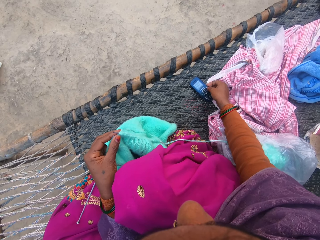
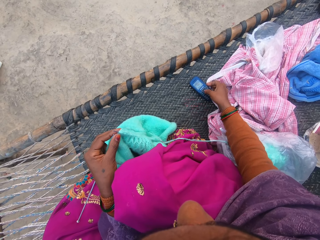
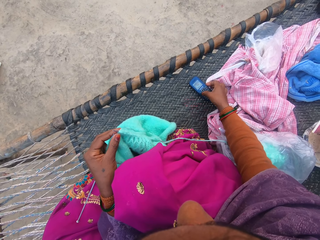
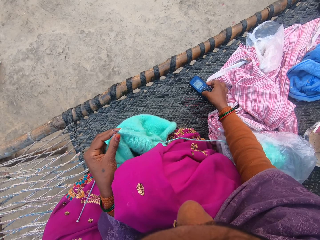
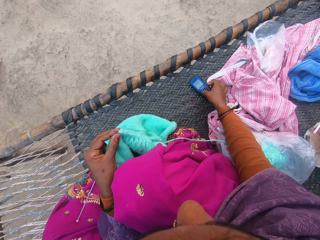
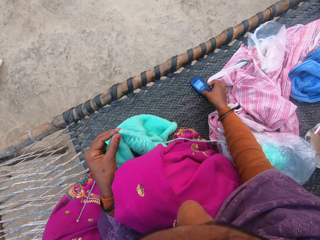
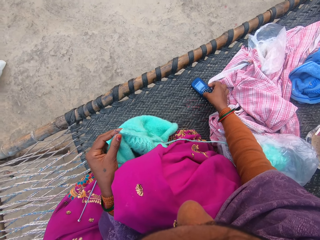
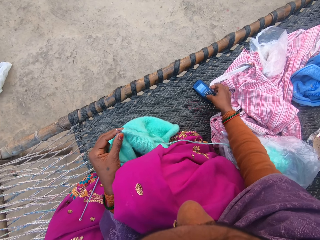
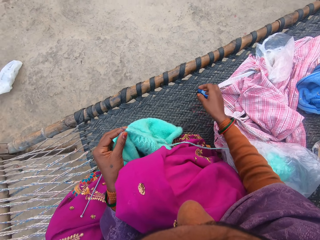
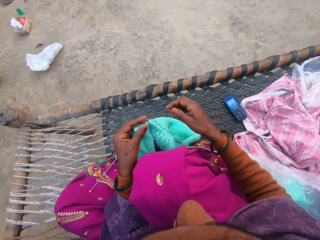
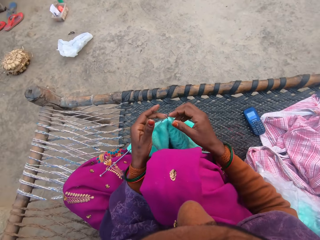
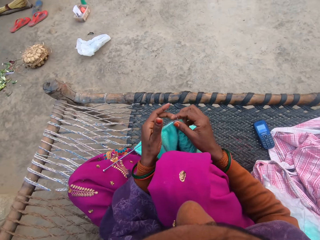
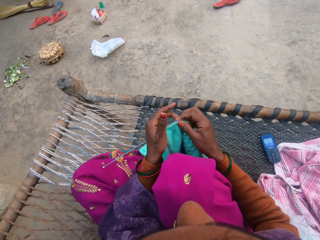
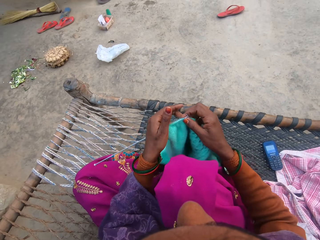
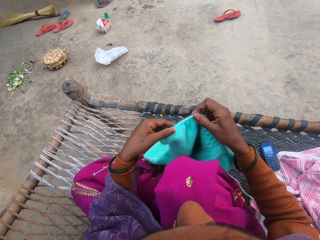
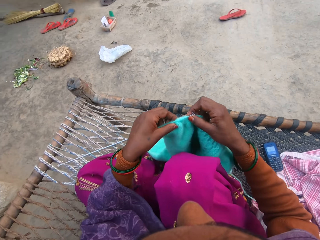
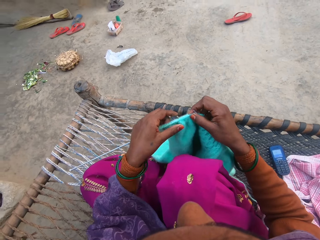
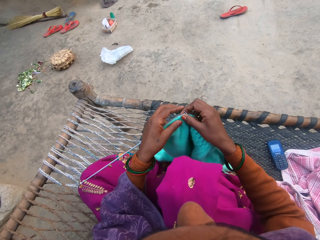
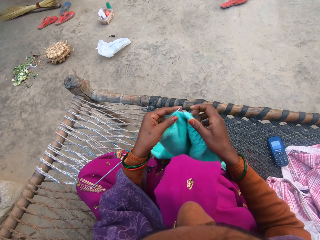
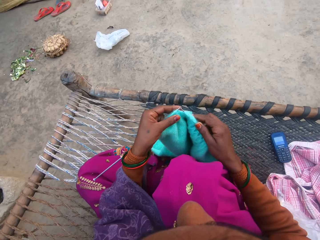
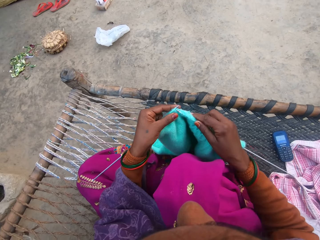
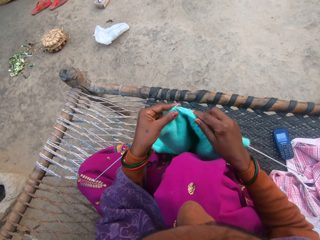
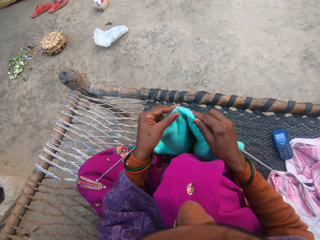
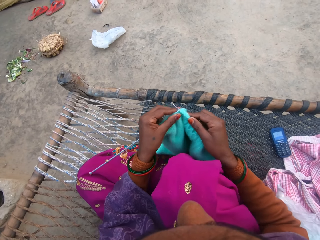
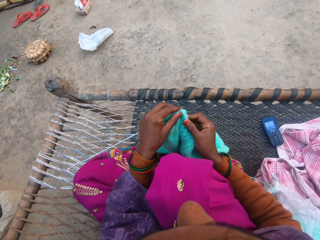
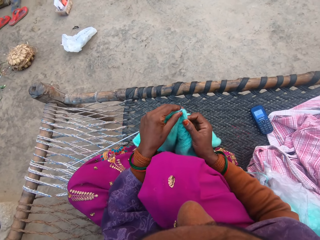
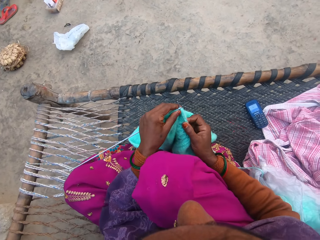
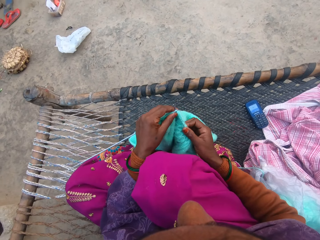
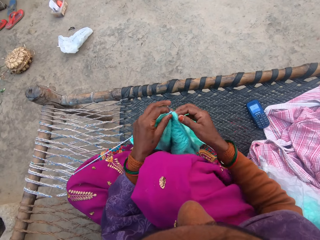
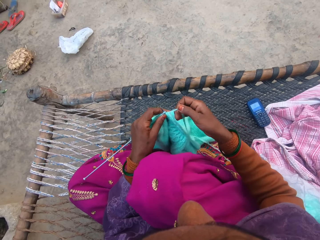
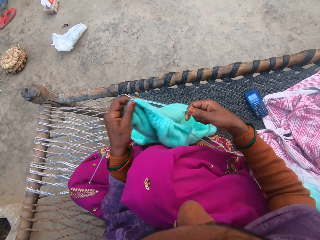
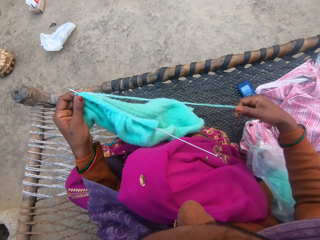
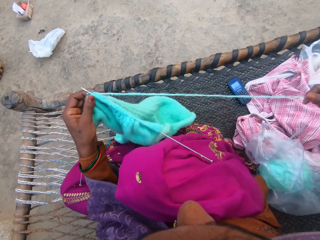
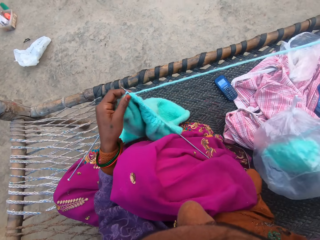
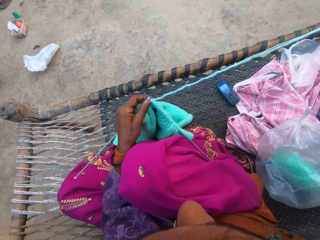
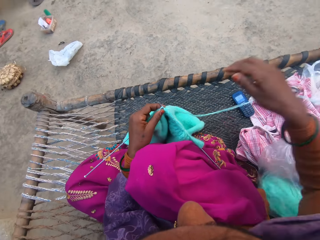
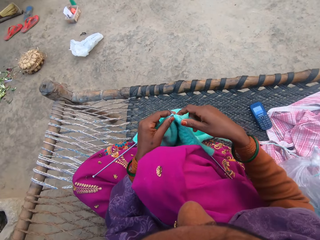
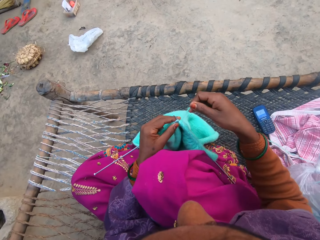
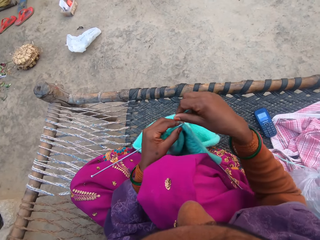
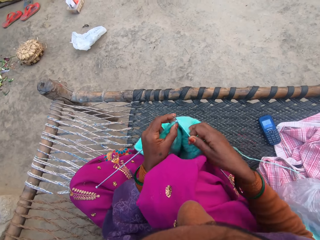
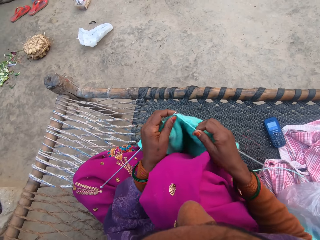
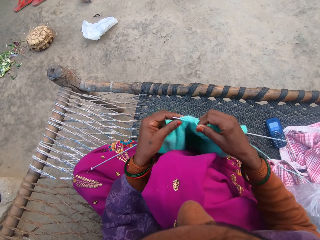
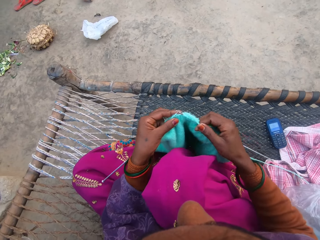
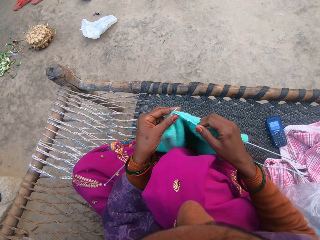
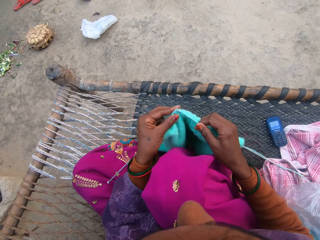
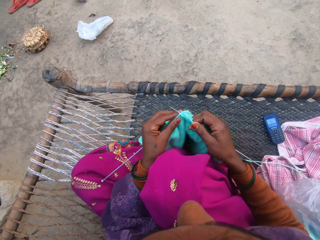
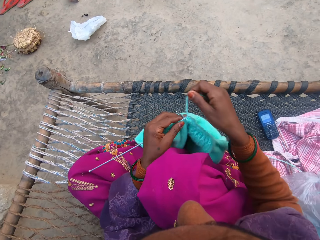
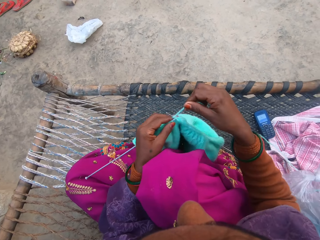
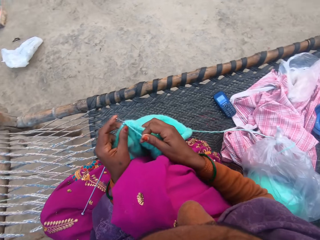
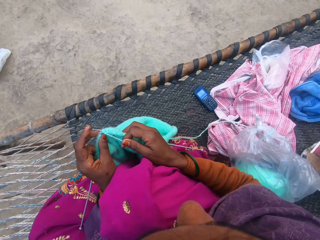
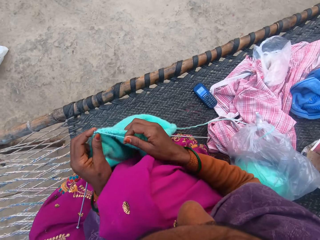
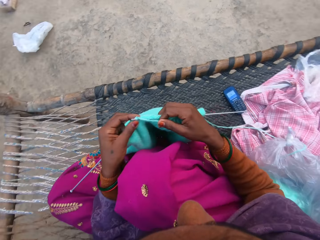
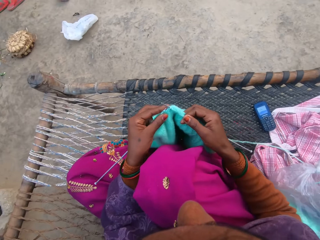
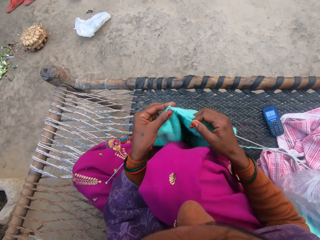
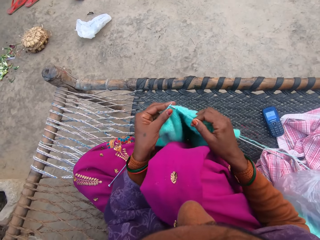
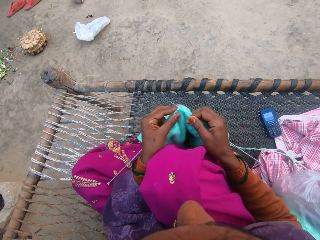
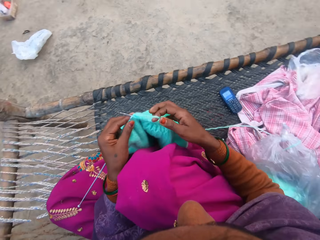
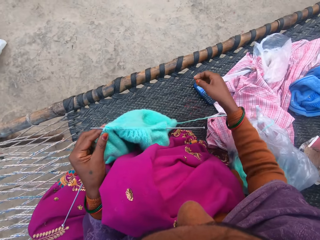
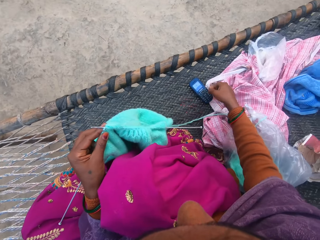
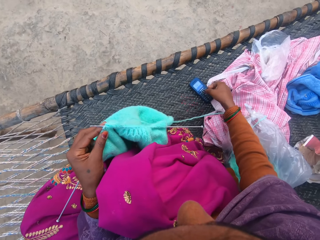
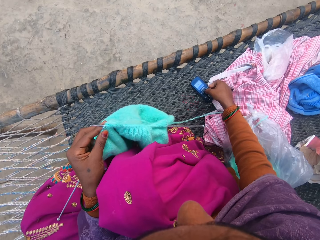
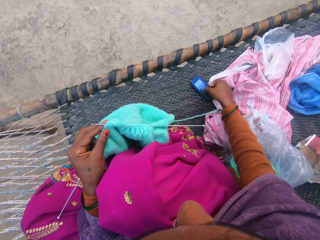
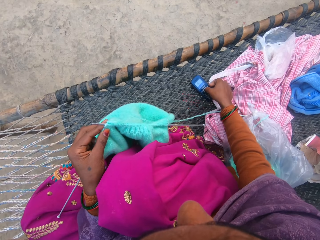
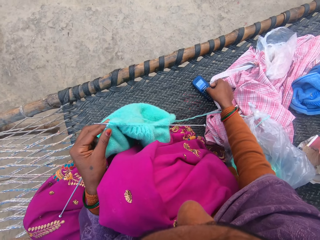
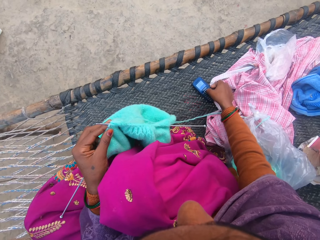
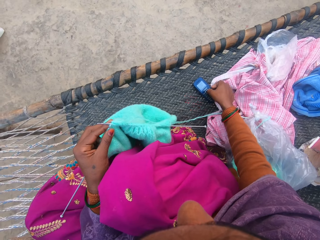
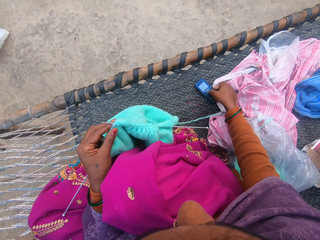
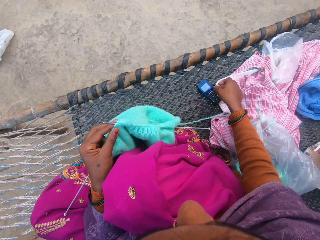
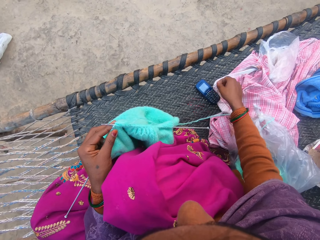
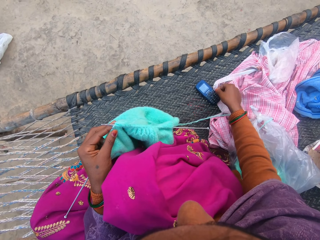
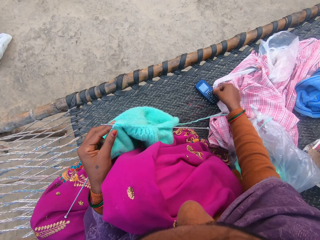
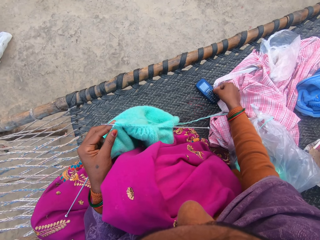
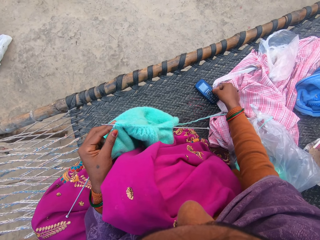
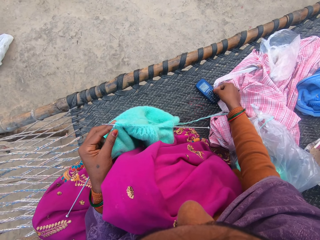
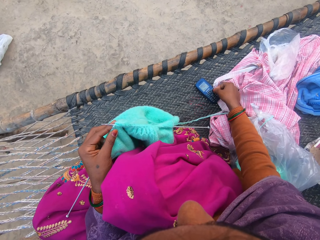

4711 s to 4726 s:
The camera wearer moves the garment with her hands. She knits the wool with the knitting pins with her hands. She pulls the knitting yarn with her hand. She loops the knitting yarn over the knitting needle and knits the garment. She loops the knitting yarn over the knitting needle and knits the garment. She operates the phone on the woven charpoy bench with her hand.

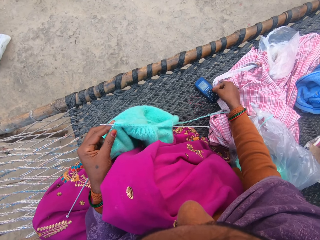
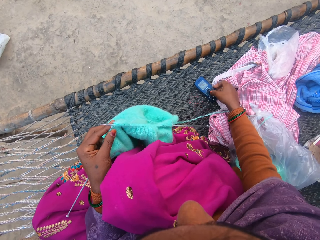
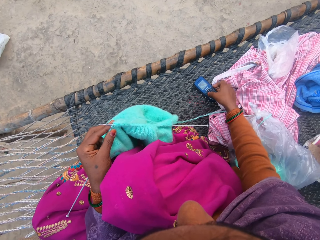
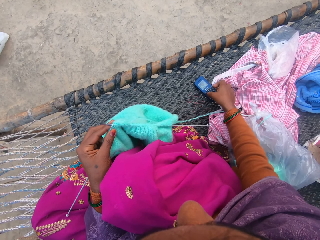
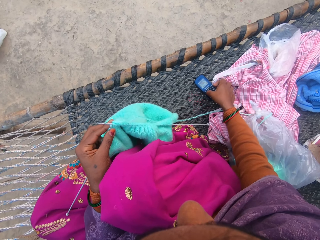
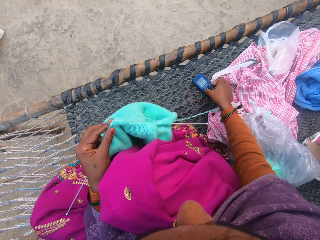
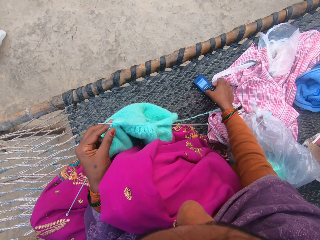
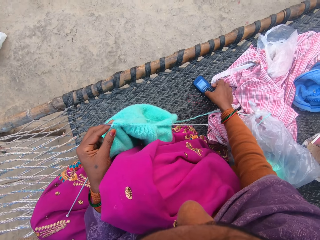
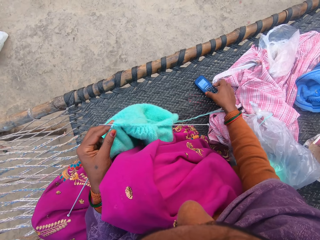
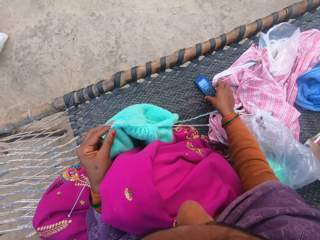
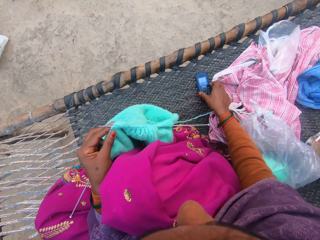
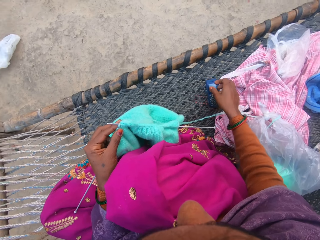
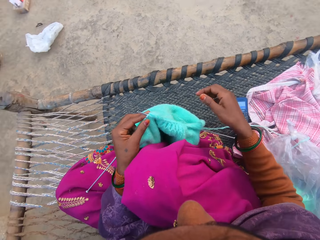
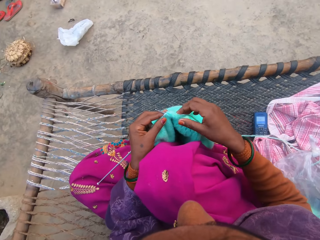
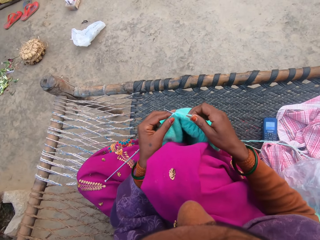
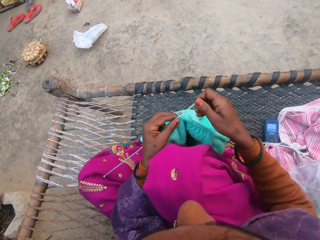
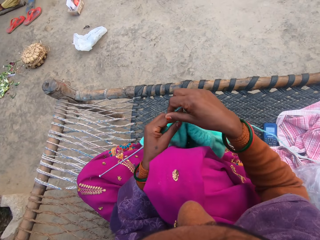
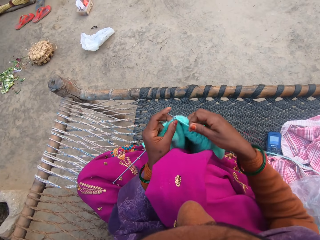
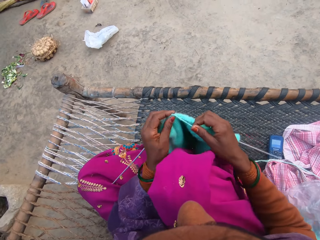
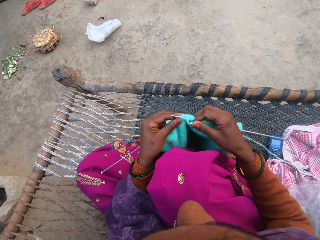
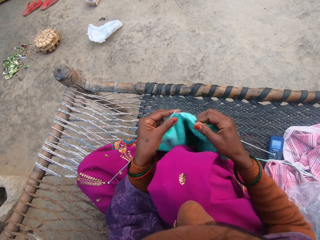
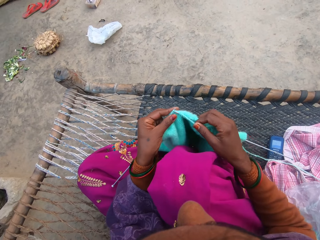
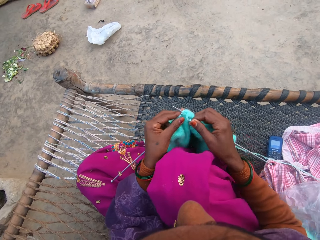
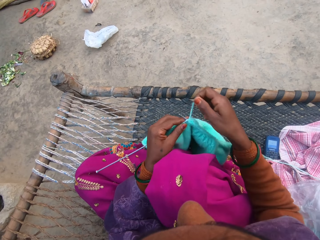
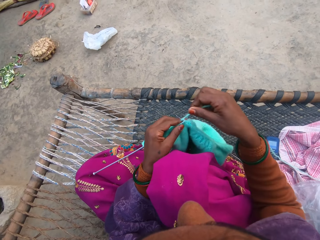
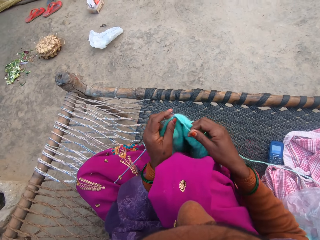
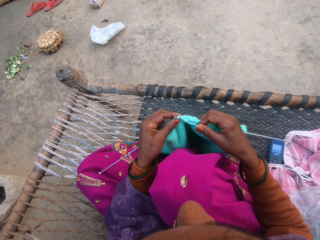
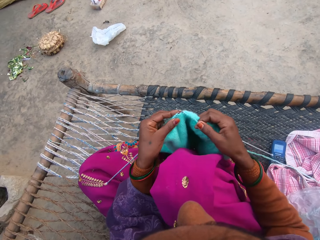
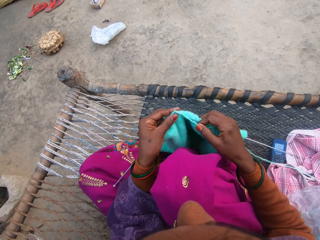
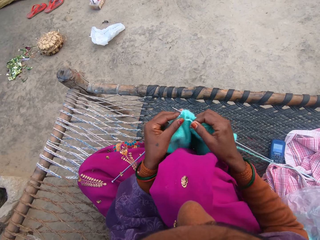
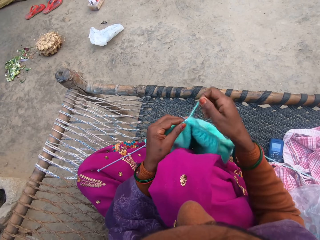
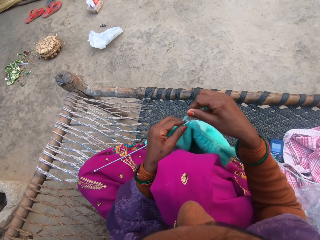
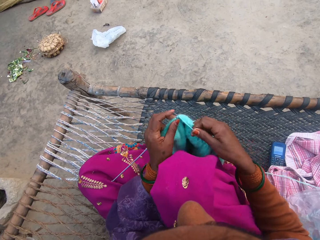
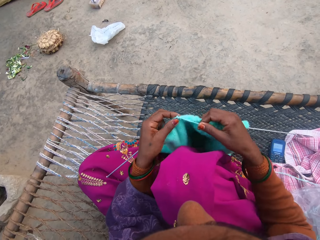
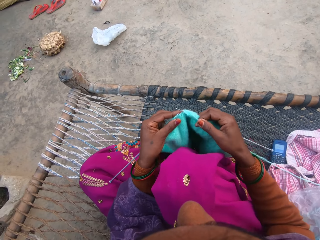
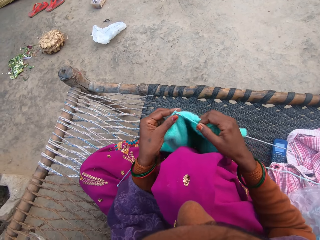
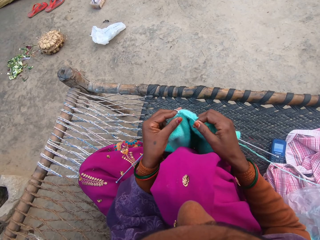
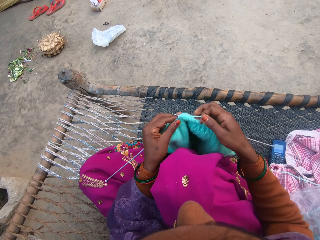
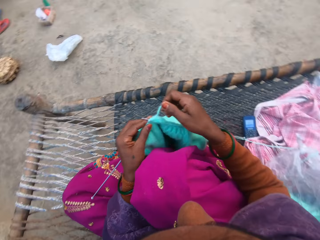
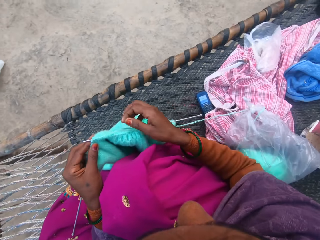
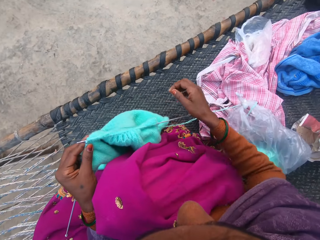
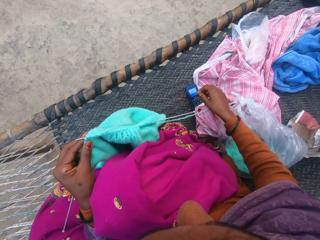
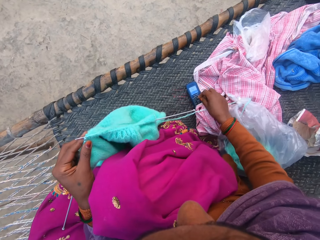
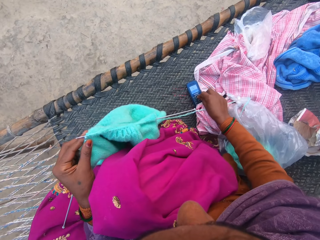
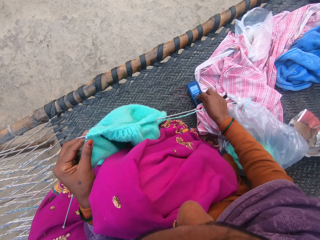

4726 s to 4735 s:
The camera wearer knits the wool with the knitting pins with her hands. She loops the knitting yarn over the knitting needle. She loops the knitting yarn over the knitting needle and knits a garment. She loops the knitting yarn over the knitting needle and knits the garment. She presses the cellphone keys with her hand.
